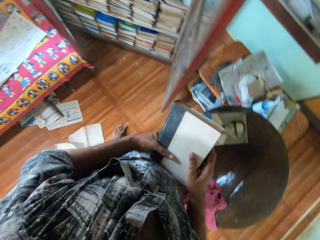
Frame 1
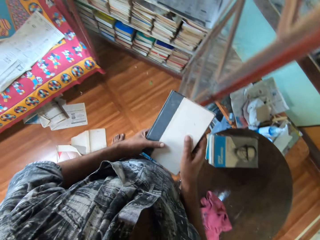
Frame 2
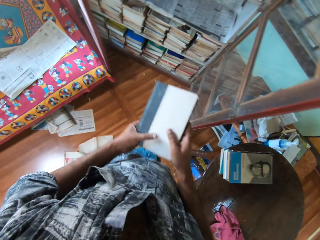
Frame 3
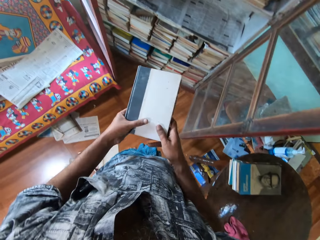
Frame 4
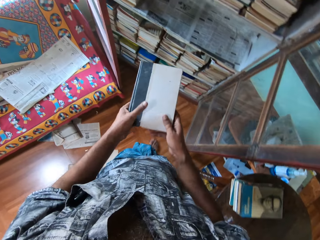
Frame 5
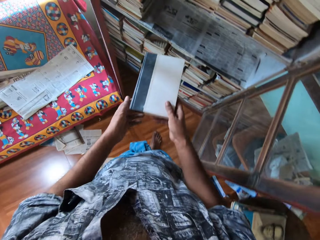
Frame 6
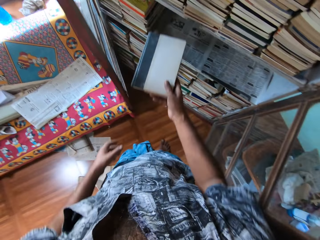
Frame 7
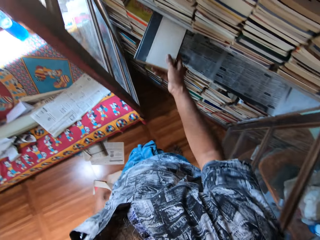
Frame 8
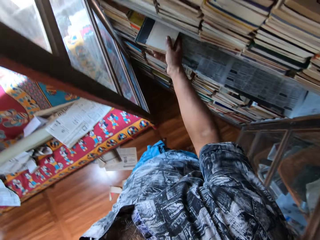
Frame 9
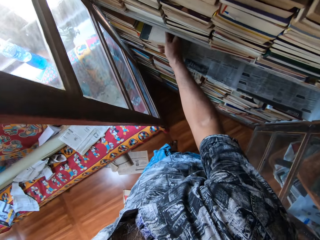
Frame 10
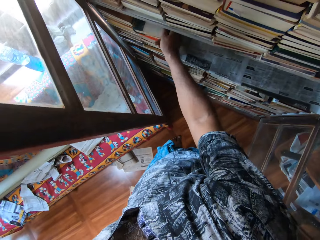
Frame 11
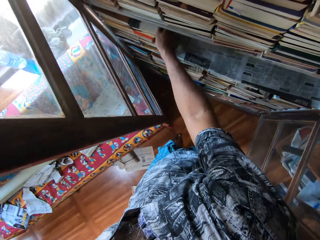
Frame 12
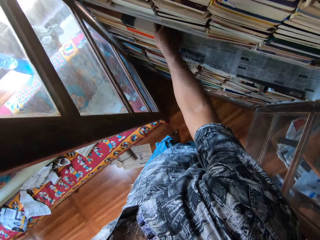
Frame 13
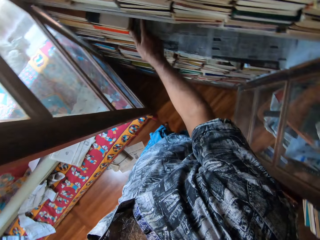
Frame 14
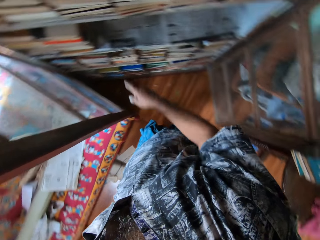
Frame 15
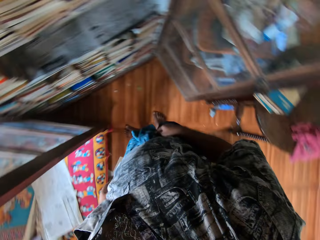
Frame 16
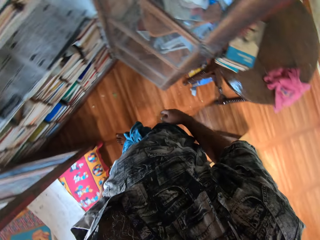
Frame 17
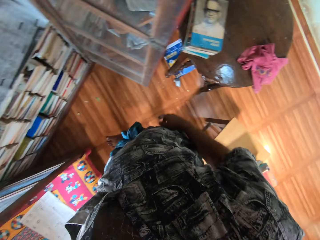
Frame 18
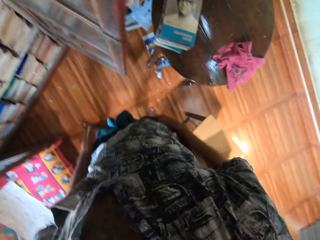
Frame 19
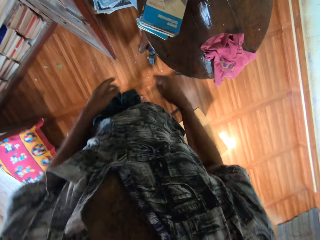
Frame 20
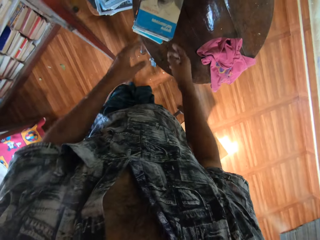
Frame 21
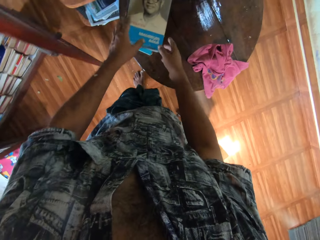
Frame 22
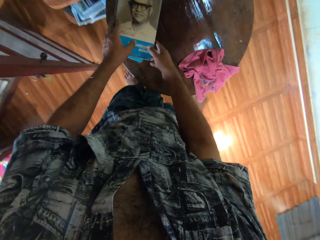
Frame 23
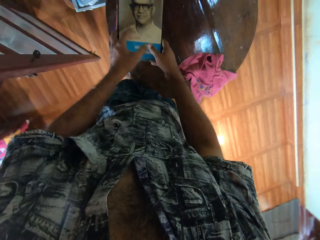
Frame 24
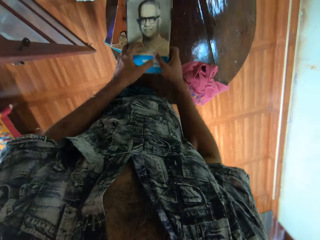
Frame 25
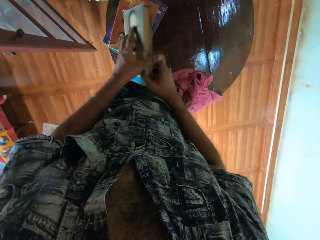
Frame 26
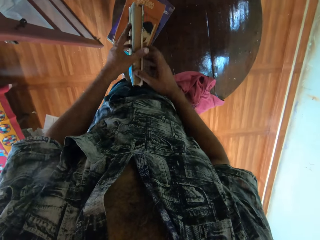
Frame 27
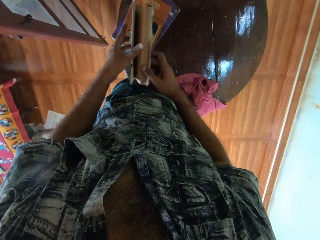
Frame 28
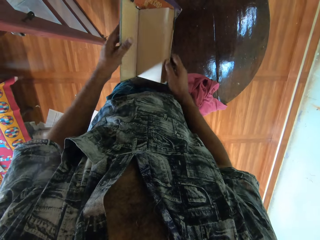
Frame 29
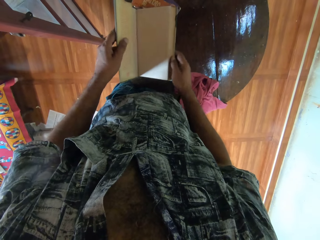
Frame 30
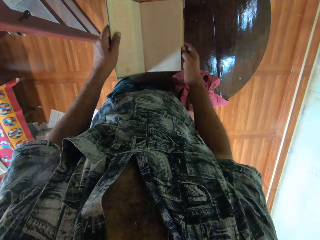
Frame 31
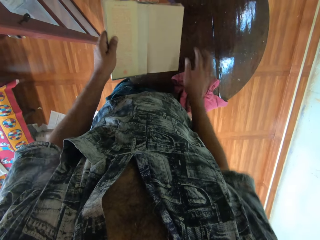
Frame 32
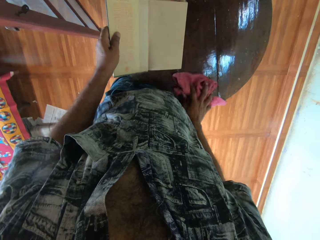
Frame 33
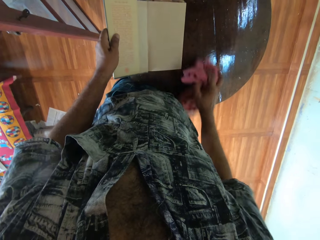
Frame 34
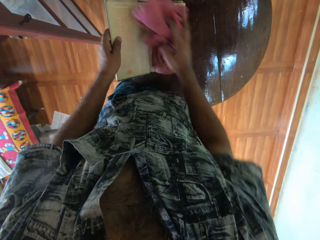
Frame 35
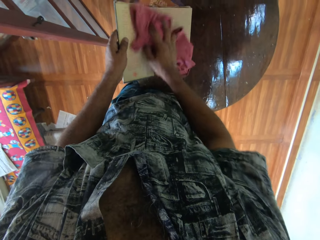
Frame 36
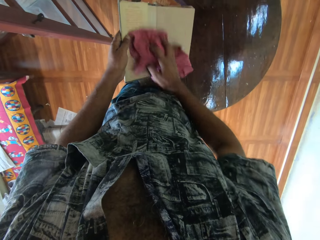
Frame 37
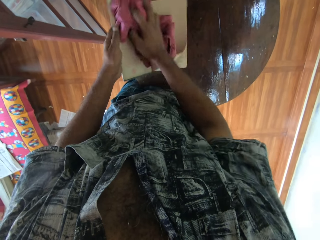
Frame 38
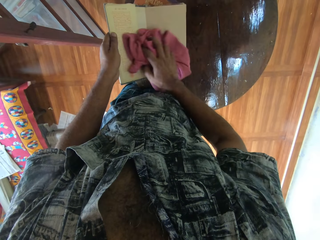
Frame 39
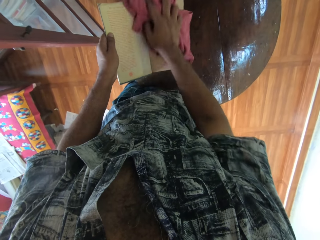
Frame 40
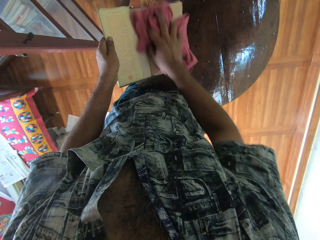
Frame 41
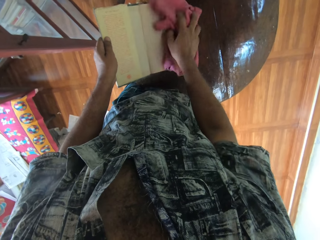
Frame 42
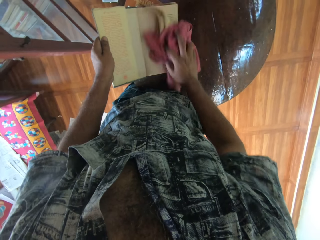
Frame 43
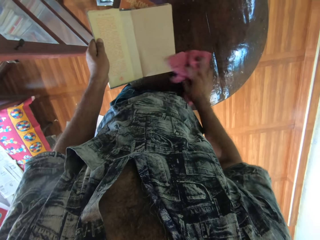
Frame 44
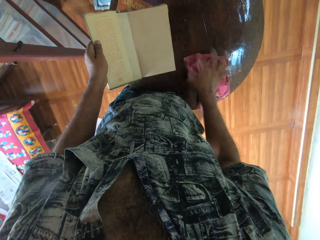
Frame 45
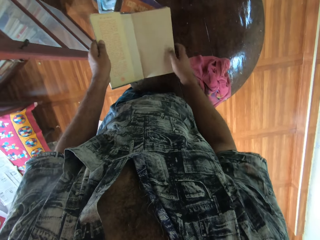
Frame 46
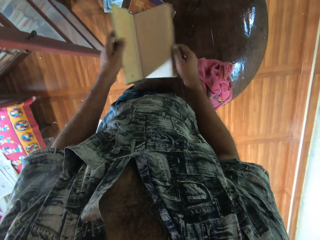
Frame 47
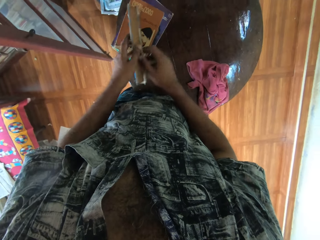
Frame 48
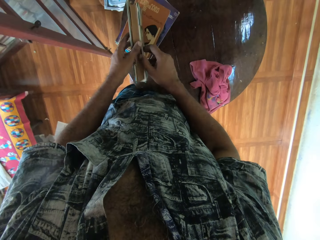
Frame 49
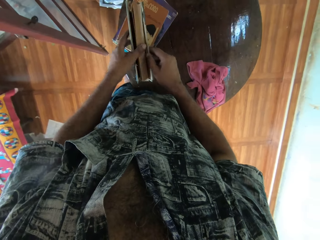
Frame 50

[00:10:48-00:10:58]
The camera wearer carries the book and places the book on a shelf. They take a book and open the book. They take the towel and wipe the book with a cloth.

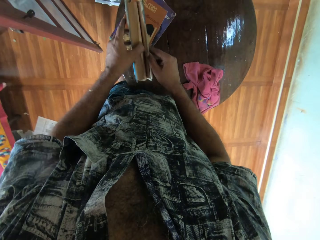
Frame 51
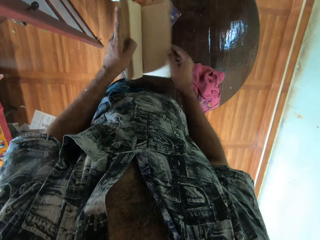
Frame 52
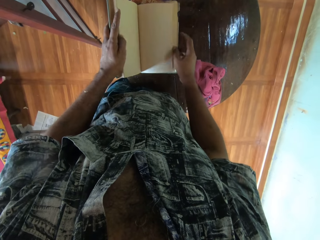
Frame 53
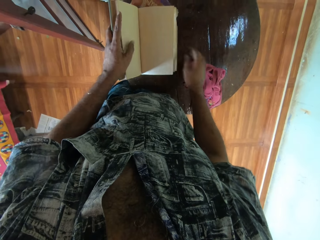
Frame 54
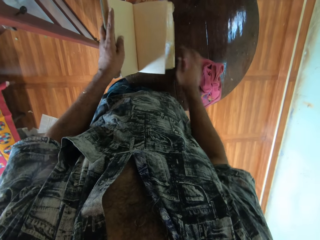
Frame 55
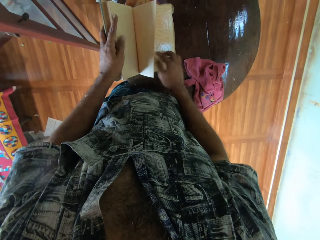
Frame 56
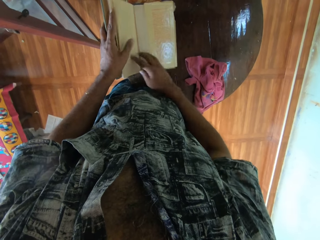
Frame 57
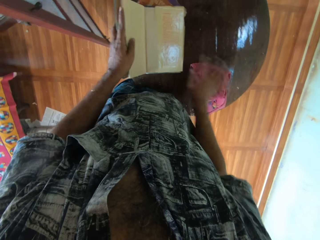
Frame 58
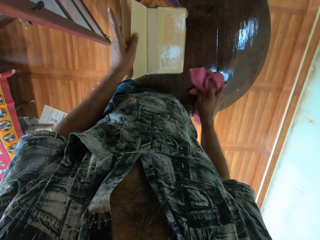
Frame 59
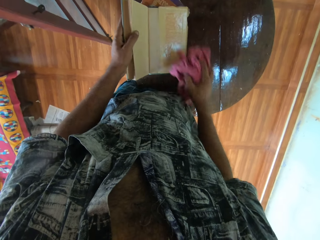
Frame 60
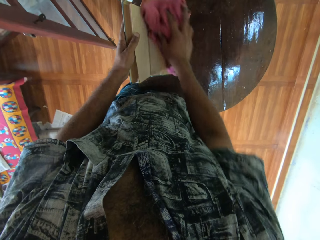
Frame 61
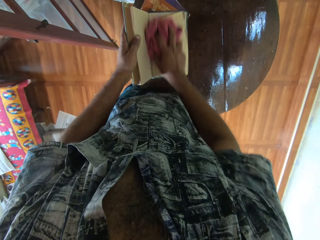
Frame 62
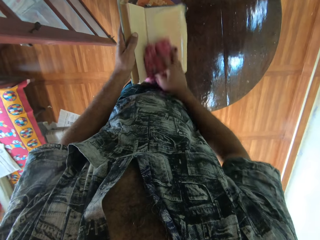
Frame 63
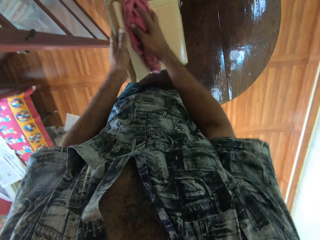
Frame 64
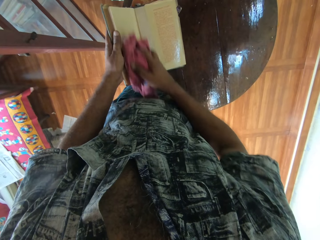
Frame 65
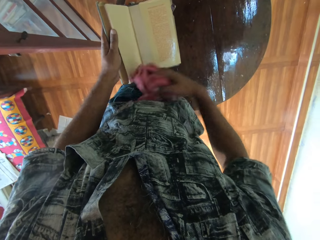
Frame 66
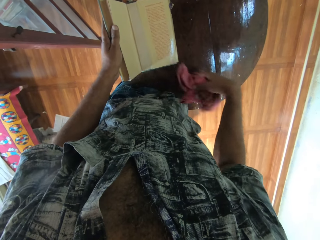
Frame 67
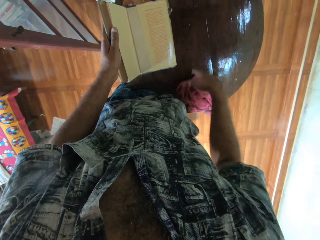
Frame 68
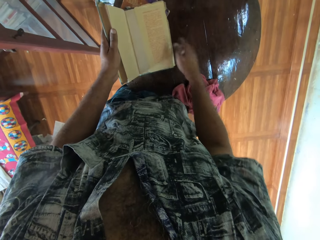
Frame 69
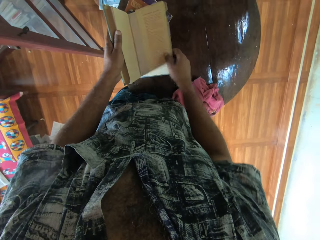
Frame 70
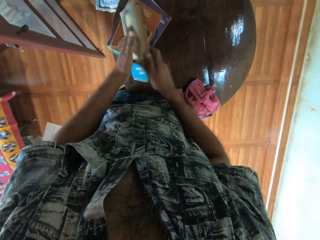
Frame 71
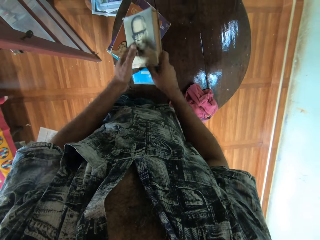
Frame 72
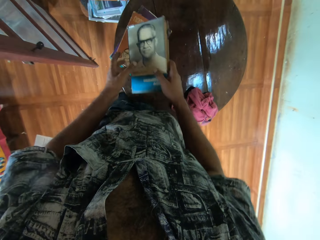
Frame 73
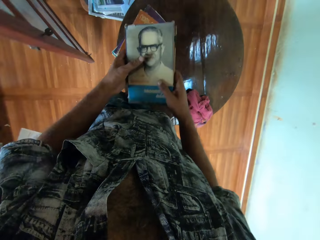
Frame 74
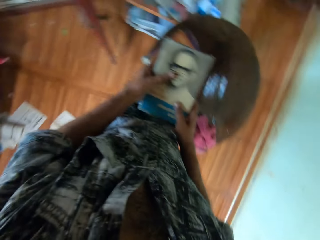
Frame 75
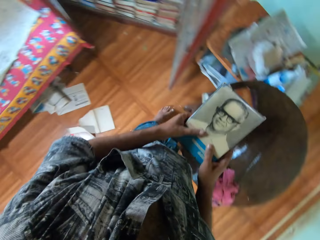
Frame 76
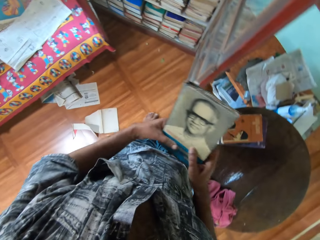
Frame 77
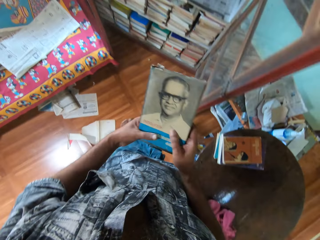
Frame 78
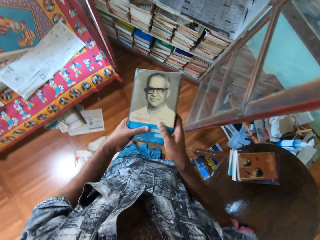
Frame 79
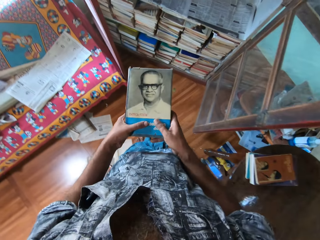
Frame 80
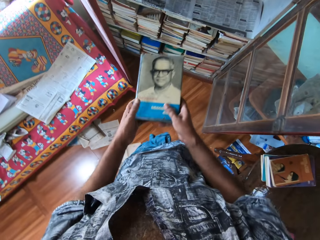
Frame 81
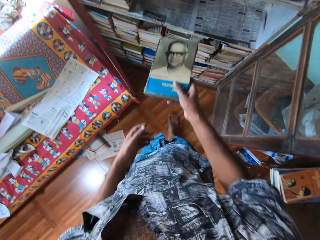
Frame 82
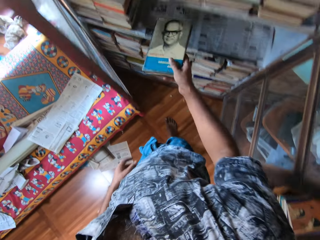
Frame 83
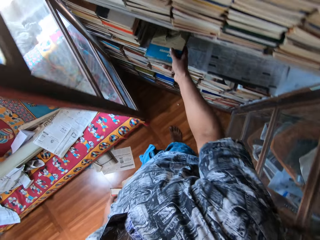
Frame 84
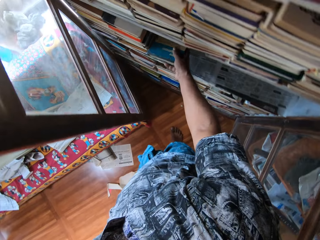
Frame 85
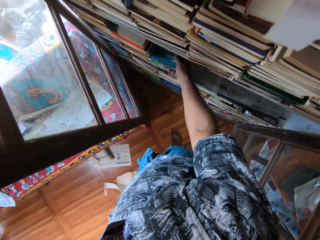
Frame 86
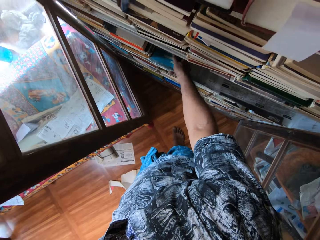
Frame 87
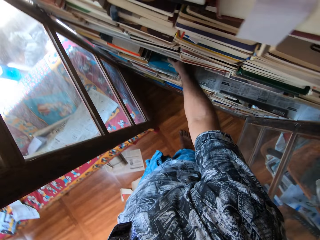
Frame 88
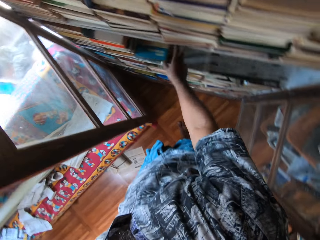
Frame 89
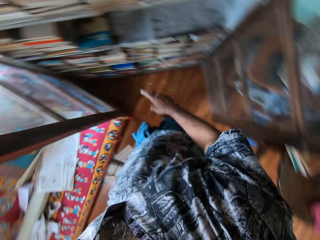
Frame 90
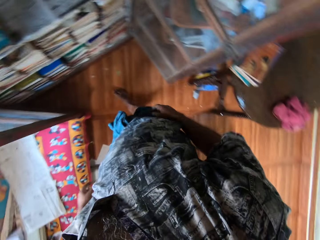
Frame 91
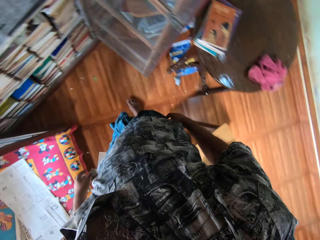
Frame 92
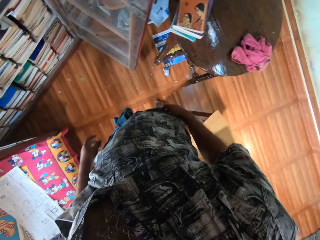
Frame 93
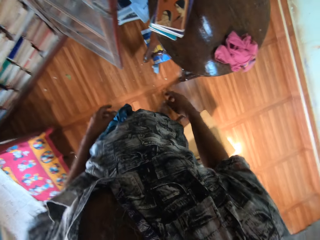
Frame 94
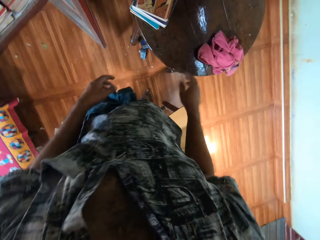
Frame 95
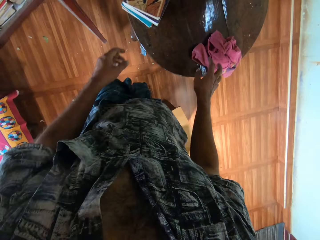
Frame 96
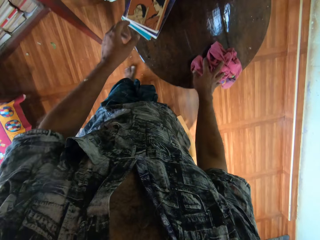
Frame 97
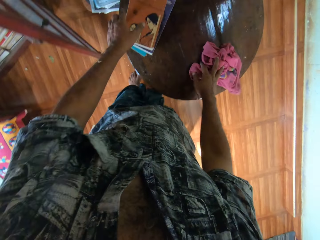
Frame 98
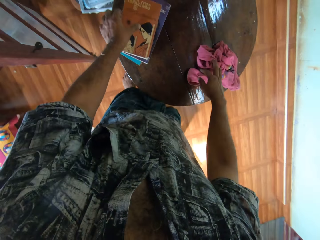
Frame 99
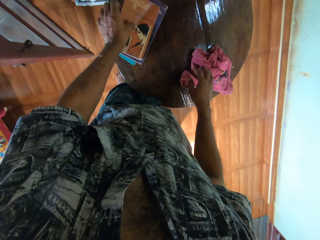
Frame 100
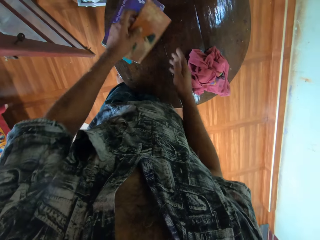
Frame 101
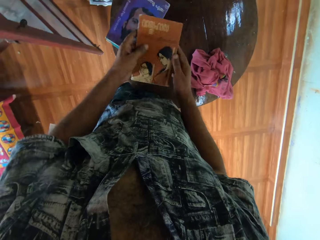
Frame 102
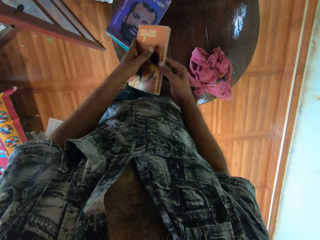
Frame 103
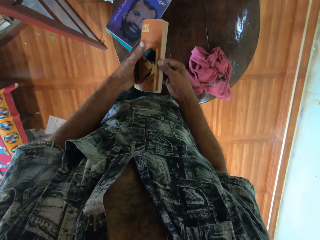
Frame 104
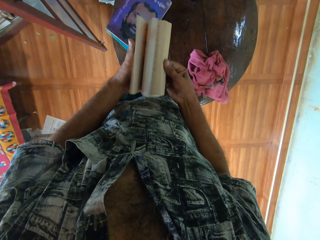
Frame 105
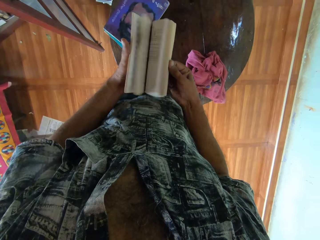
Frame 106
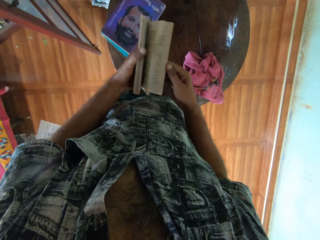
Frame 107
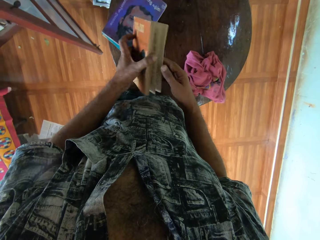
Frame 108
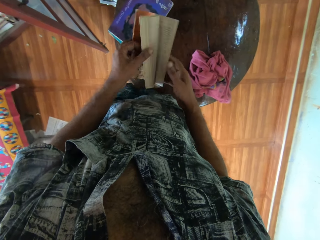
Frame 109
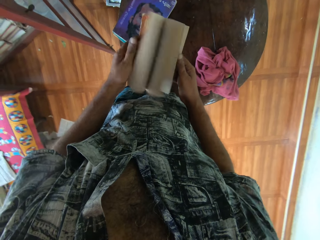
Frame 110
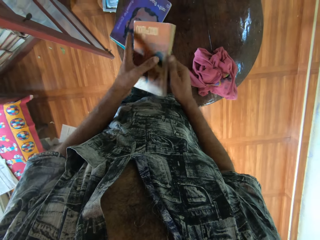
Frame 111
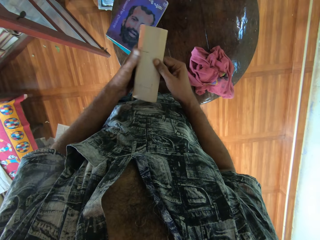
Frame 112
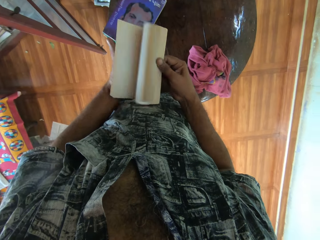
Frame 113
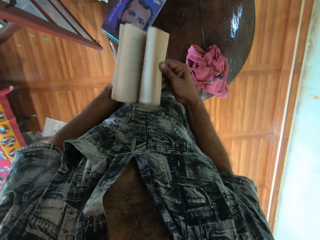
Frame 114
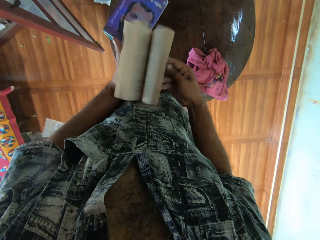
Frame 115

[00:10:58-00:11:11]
The camera wearer peruses the book, wipes the book with a cloth, and puts the cloth on the table. They take the book and insert the book in a shelf. They put the cloth on the table. They collect a book and peruse the book.
